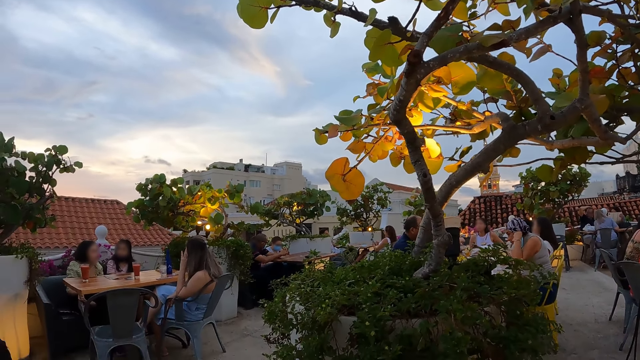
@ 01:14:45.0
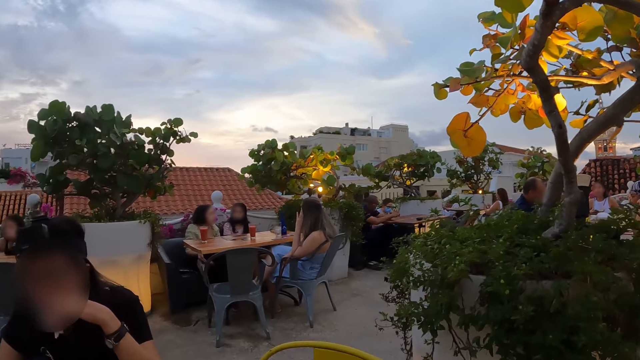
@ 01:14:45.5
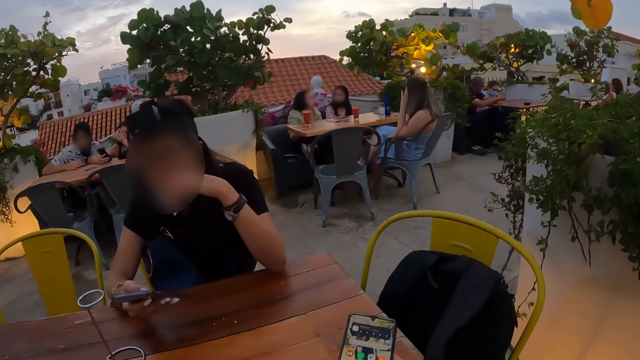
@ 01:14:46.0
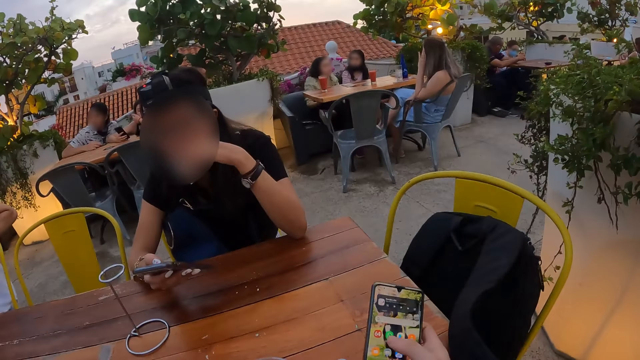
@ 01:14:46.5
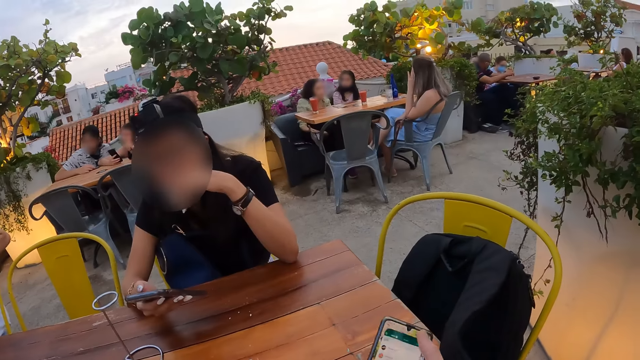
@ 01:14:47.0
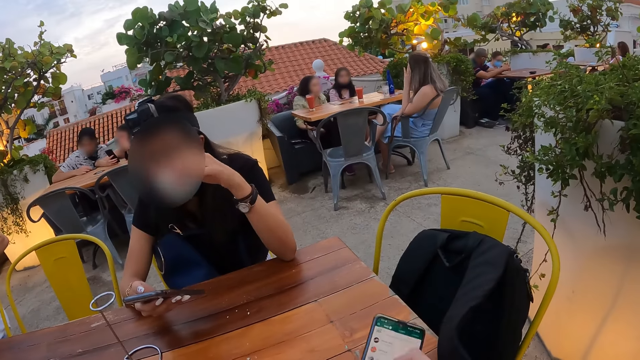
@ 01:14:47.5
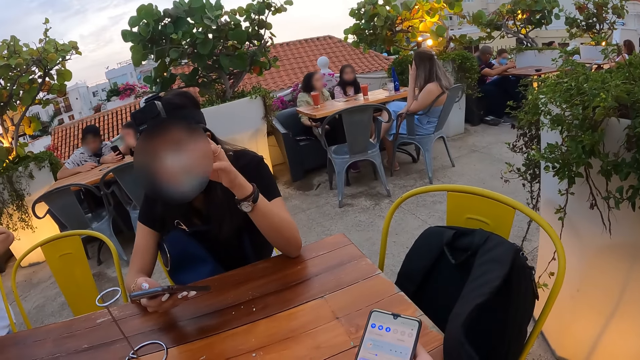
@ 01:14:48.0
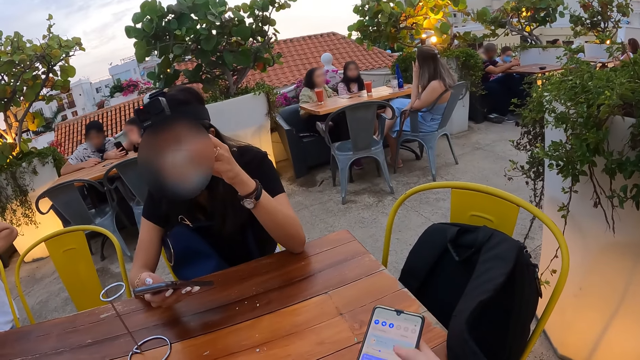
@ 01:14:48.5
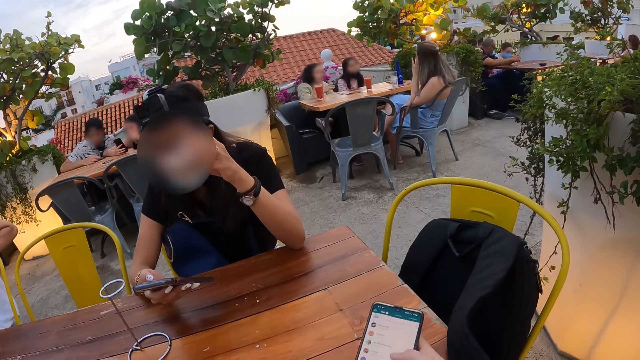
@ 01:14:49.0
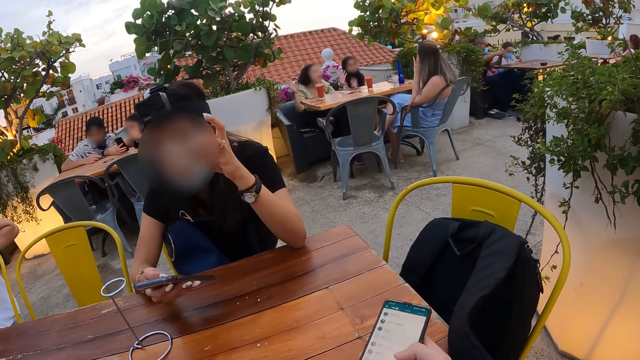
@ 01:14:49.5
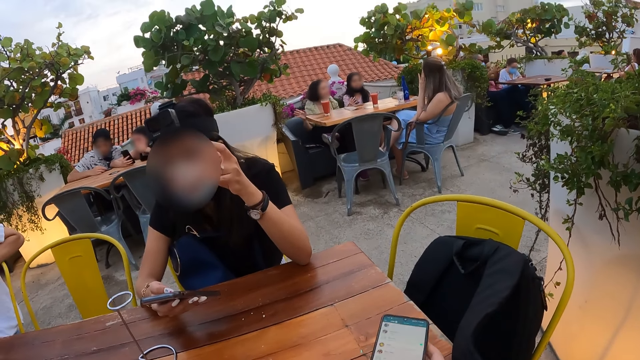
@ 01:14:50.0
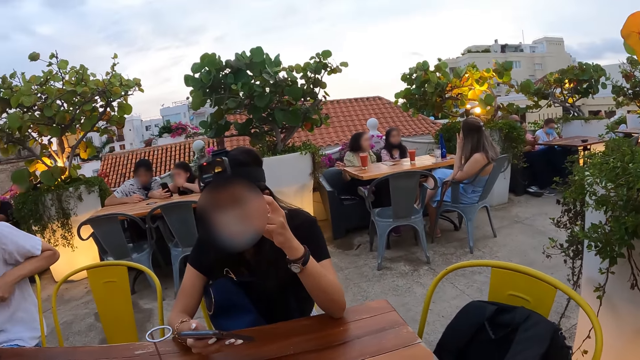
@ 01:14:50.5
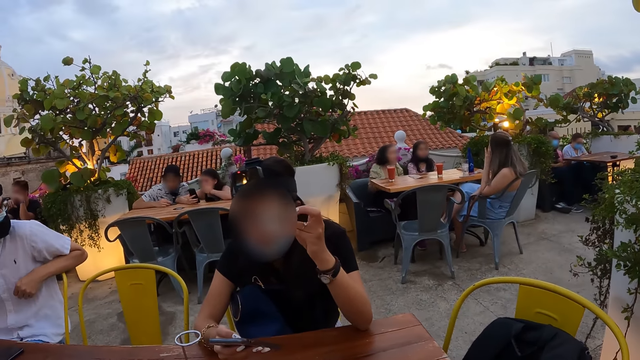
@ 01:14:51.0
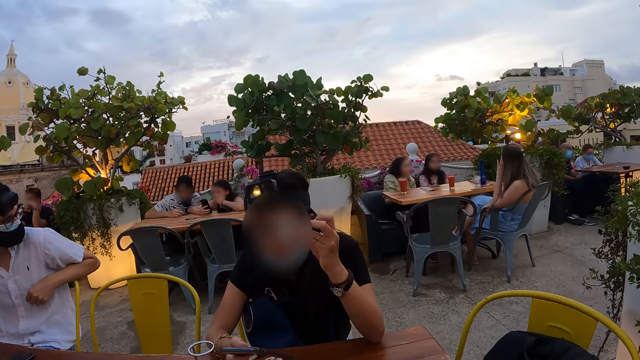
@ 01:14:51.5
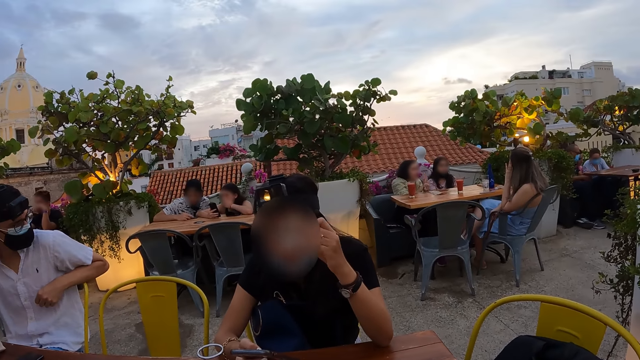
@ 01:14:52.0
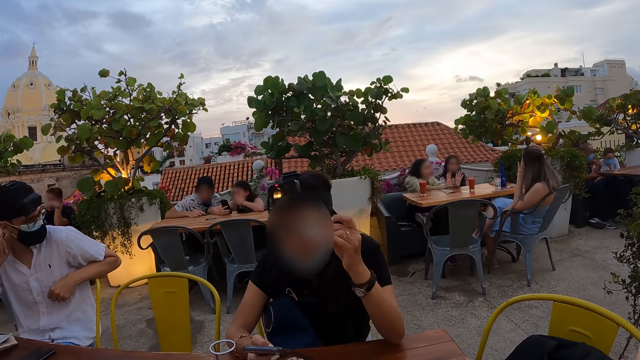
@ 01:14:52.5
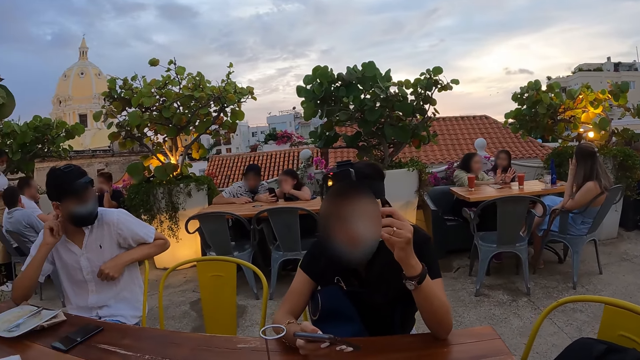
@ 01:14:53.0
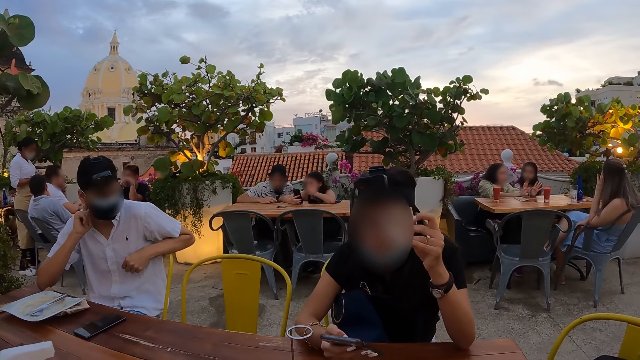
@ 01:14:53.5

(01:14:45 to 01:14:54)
The camera wearer operates a phone in his right hand with his right thumb. He looks around the park.

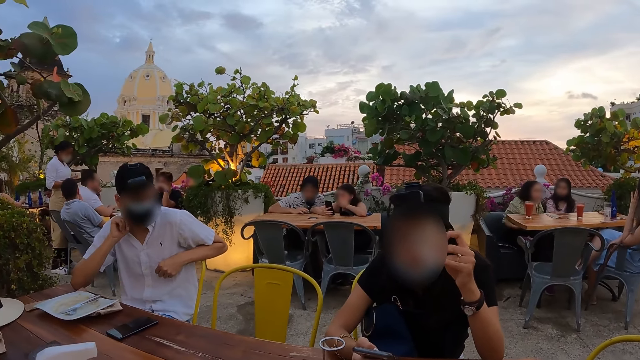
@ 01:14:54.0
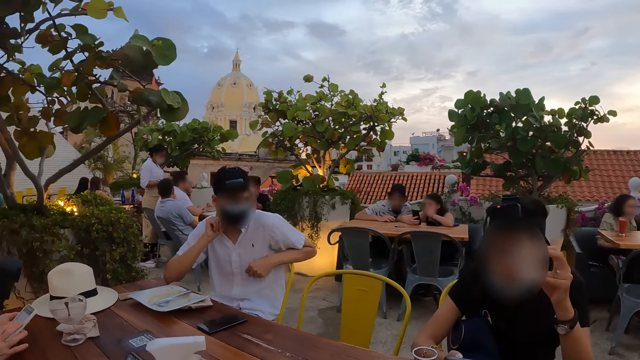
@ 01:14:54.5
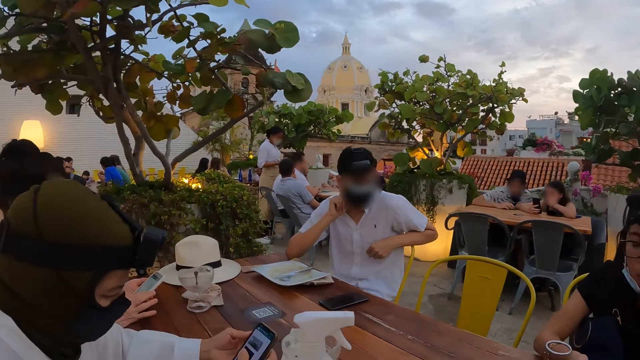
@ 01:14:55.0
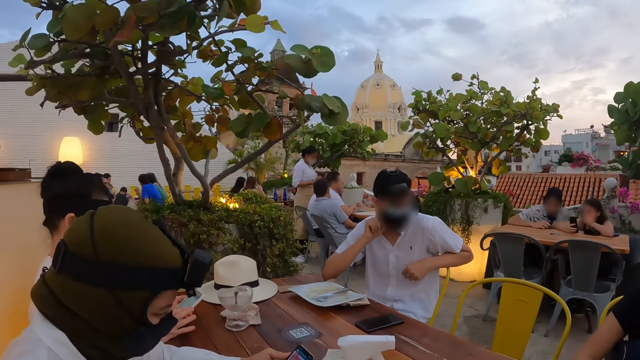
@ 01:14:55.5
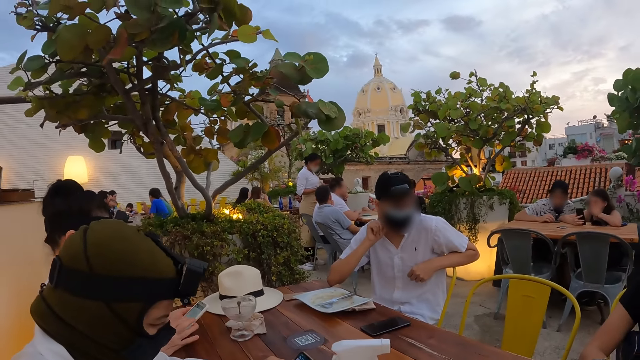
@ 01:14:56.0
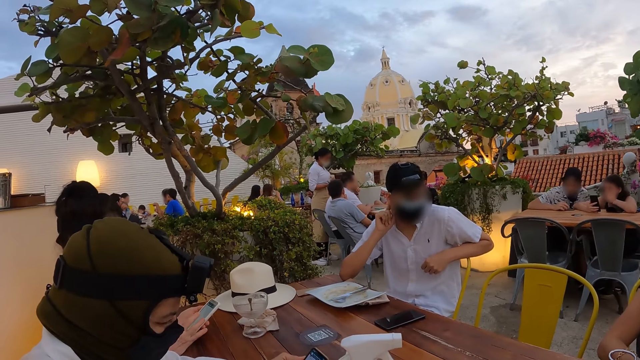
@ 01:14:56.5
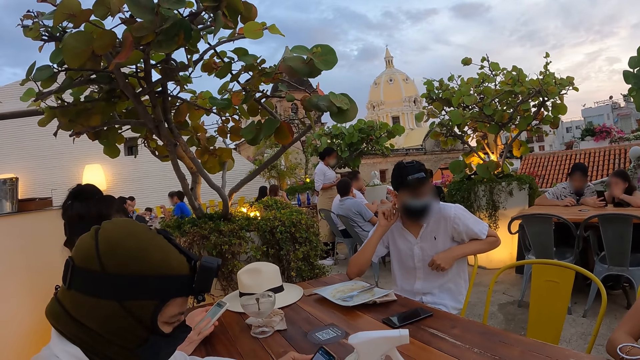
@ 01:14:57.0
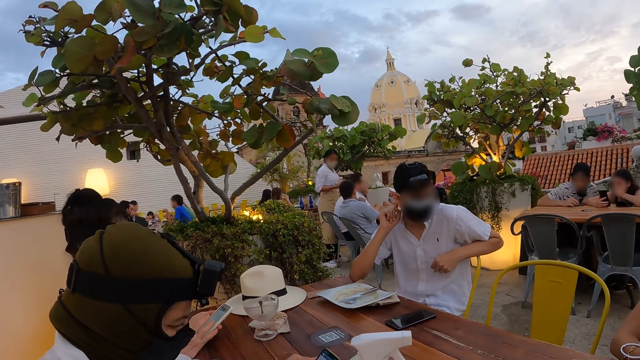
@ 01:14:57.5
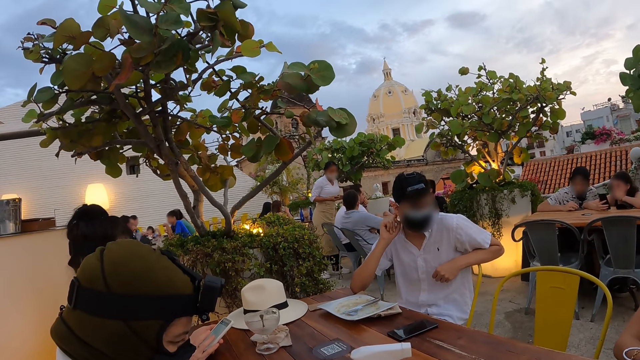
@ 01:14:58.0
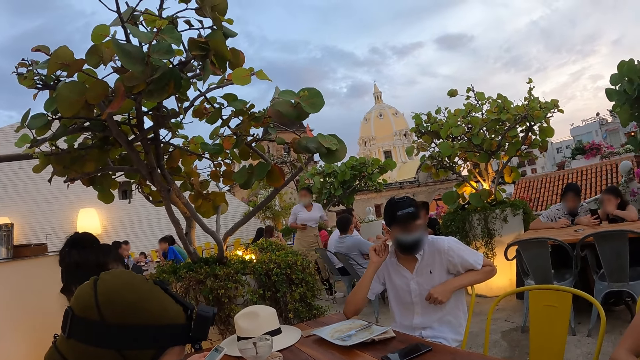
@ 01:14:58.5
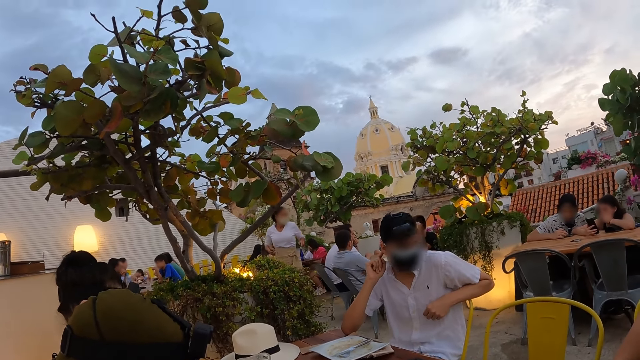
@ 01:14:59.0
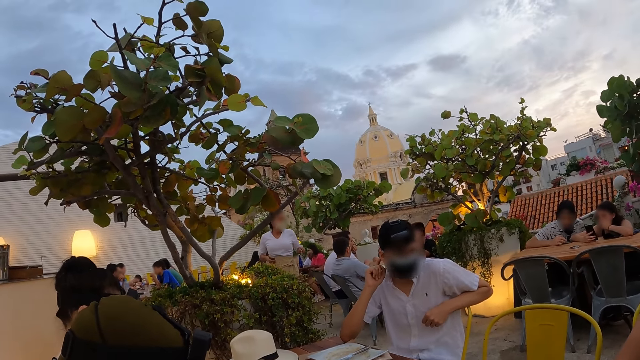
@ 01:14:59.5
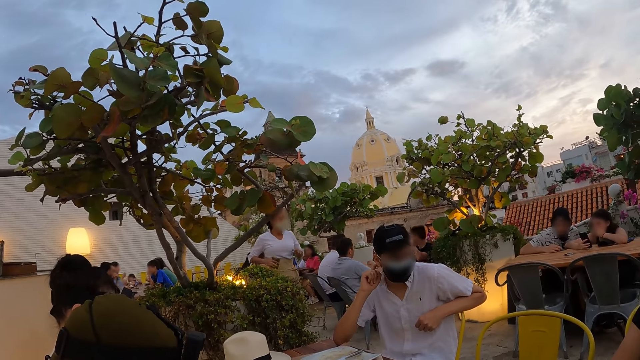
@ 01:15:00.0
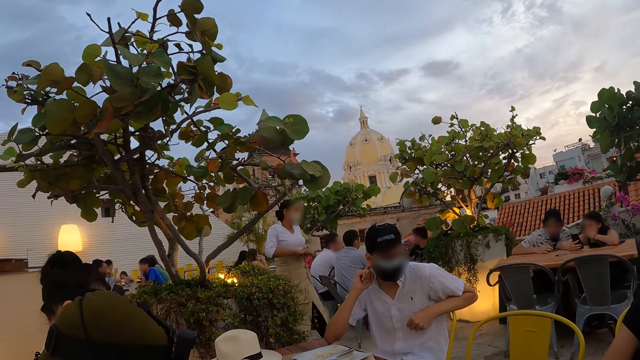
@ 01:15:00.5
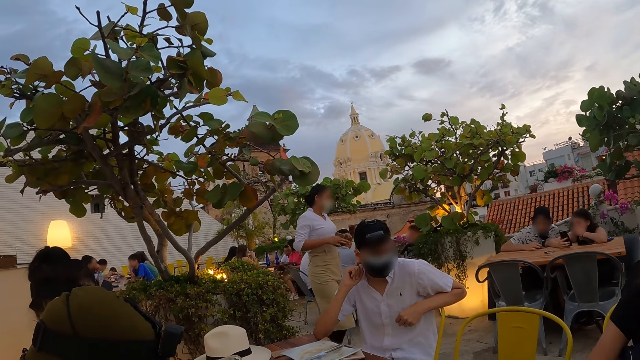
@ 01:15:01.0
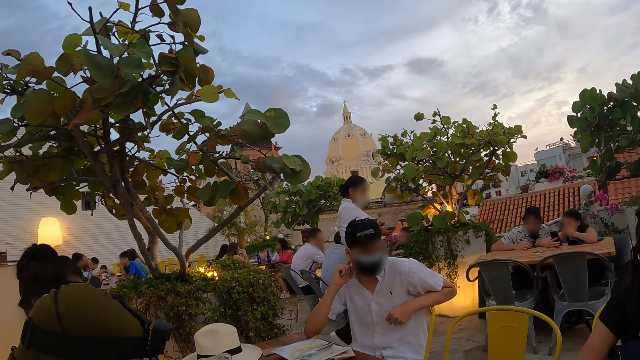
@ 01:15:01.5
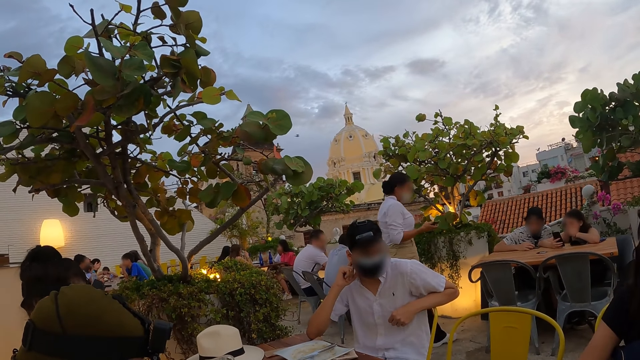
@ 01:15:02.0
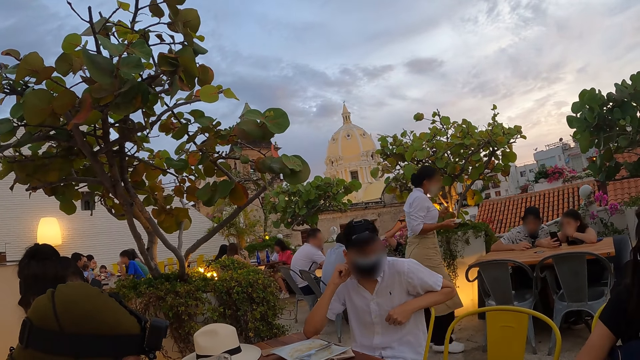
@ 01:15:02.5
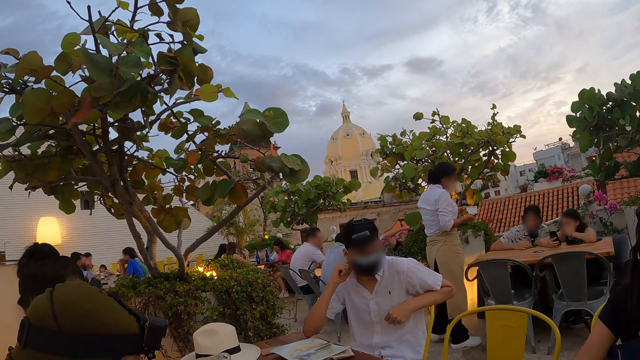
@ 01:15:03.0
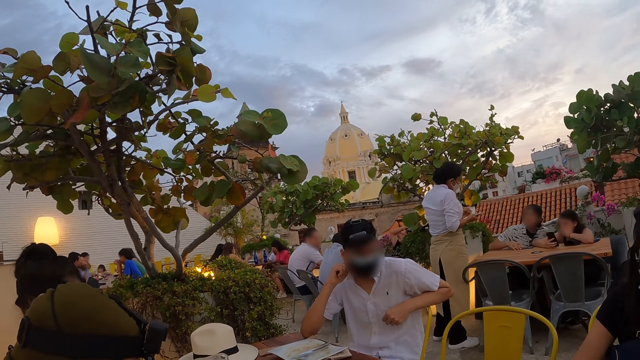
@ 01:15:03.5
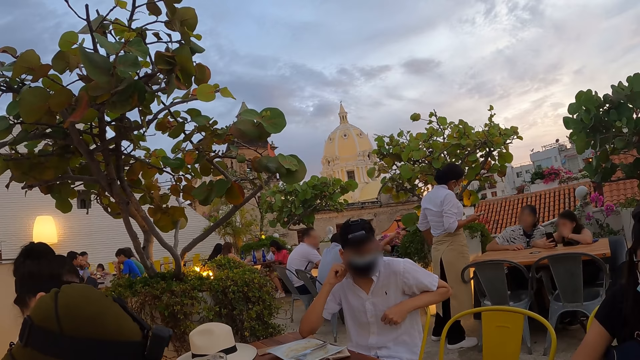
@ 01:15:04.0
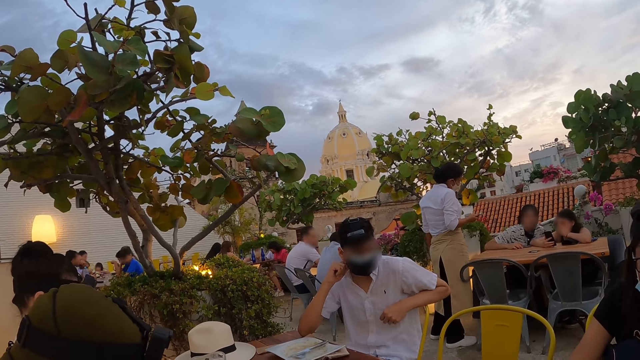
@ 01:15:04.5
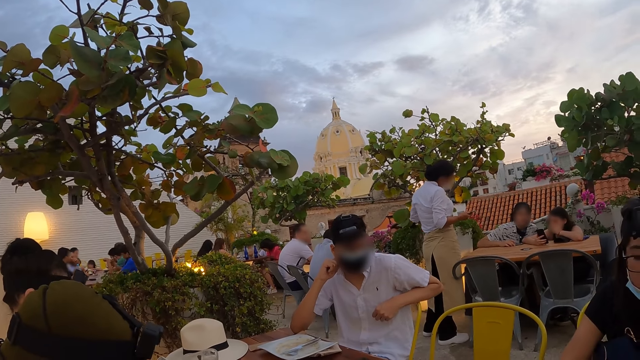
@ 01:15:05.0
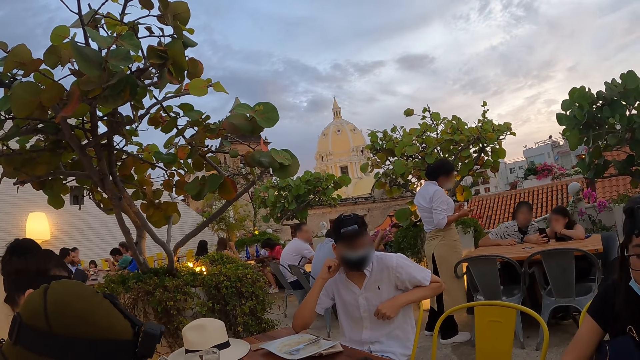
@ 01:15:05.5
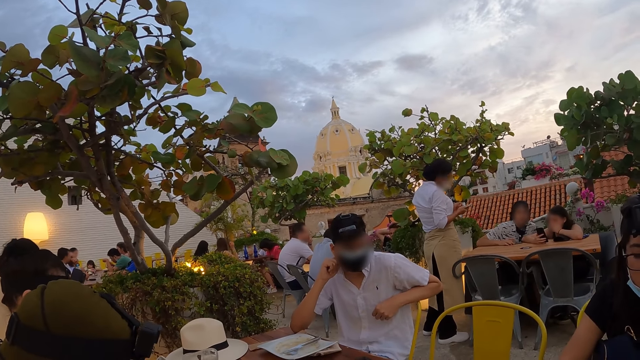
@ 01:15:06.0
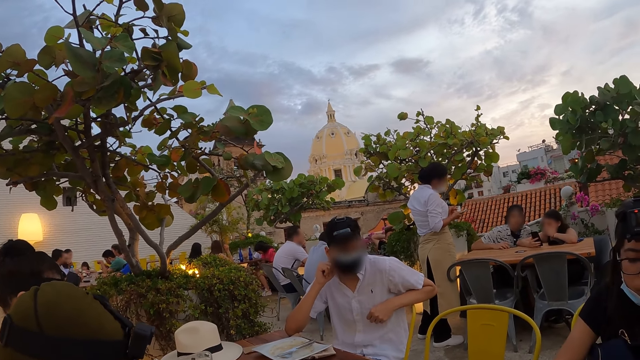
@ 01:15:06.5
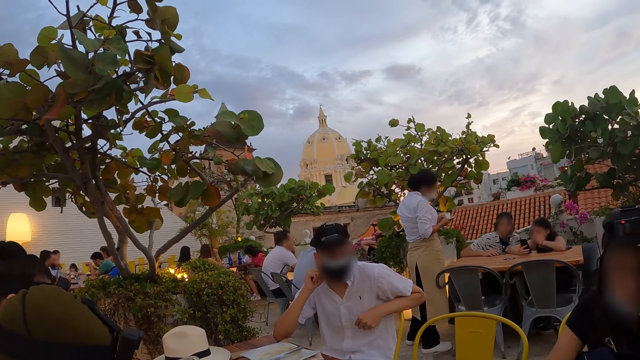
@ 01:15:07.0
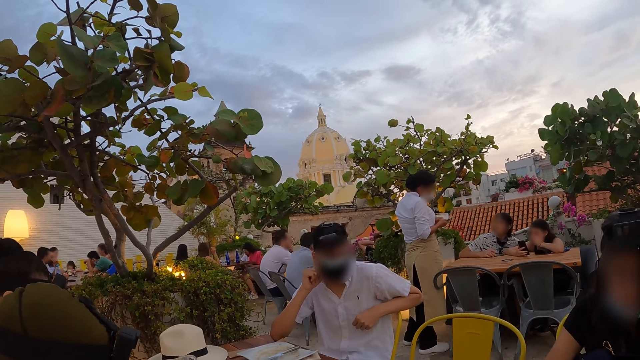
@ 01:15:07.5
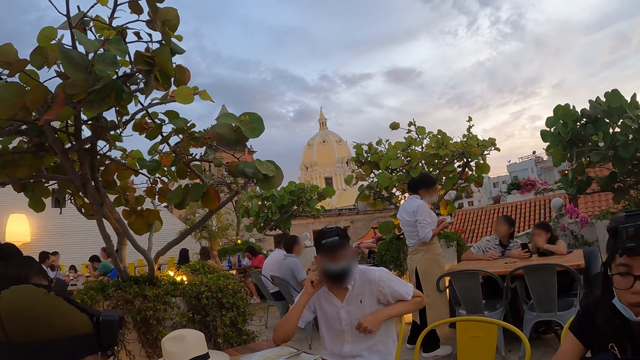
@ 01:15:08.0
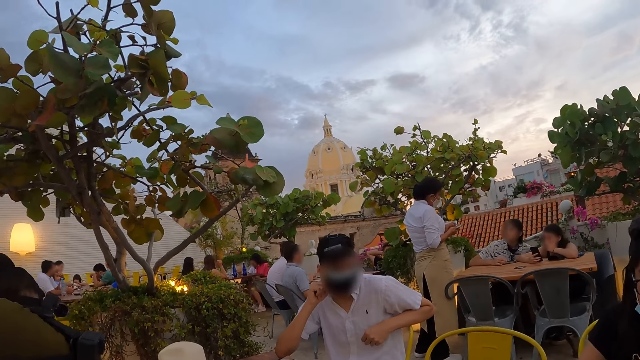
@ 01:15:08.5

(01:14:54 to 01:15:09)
A man scrolls the phone. The camera wearer looks at another man.
